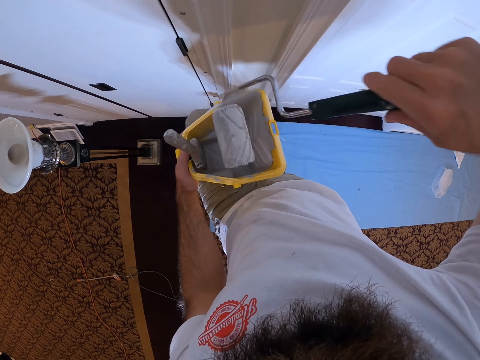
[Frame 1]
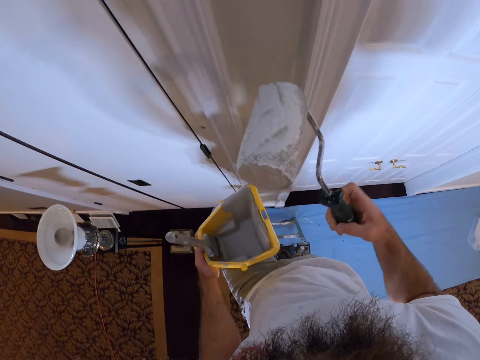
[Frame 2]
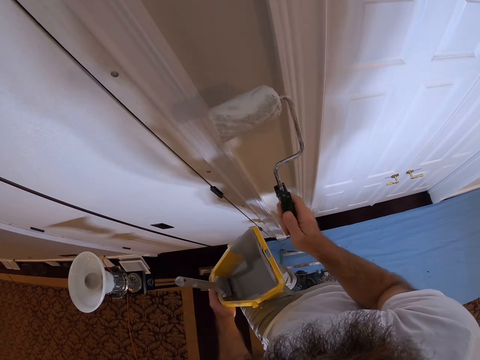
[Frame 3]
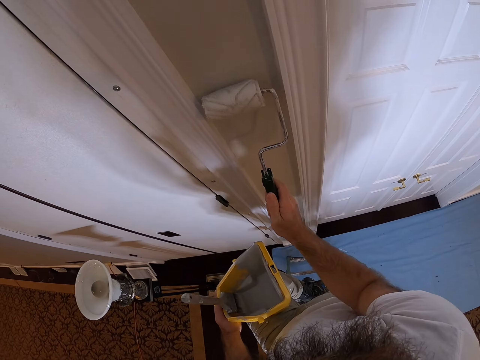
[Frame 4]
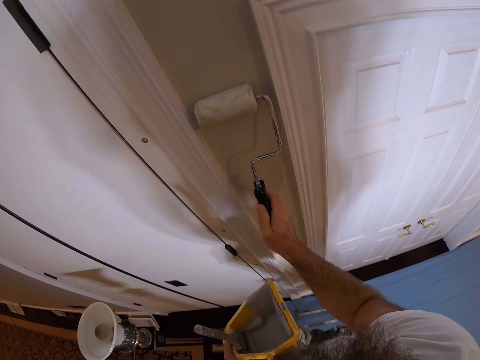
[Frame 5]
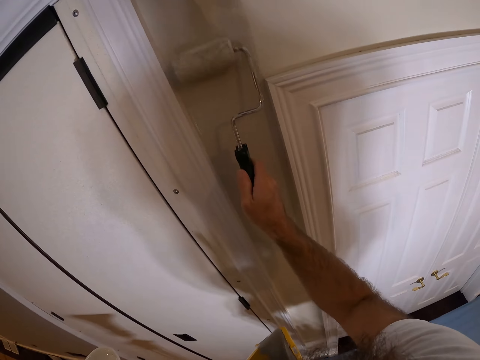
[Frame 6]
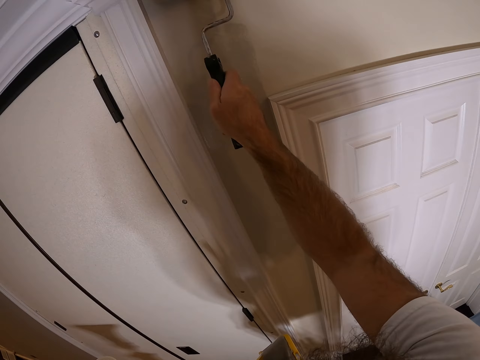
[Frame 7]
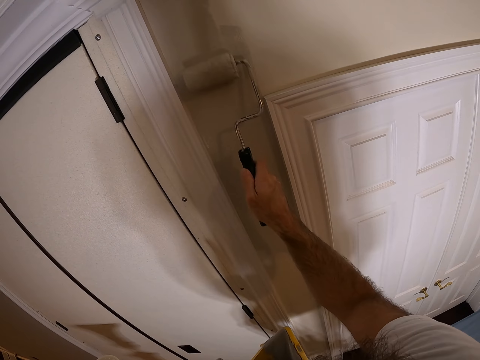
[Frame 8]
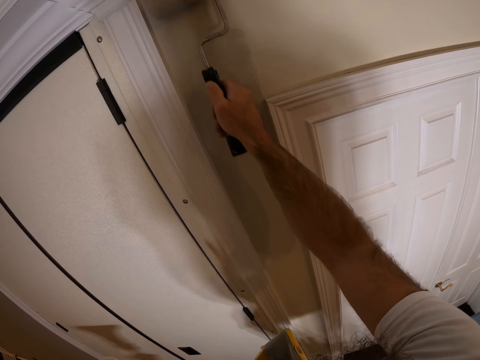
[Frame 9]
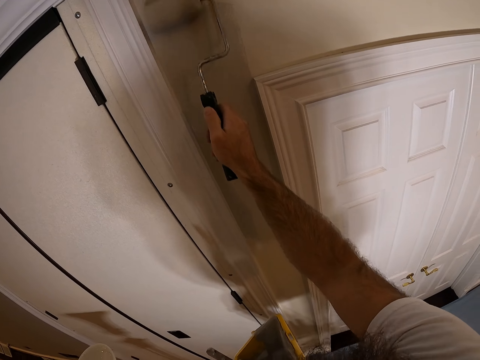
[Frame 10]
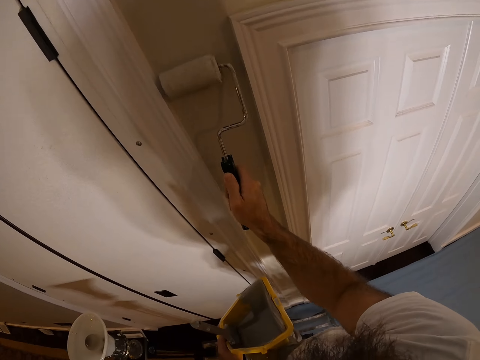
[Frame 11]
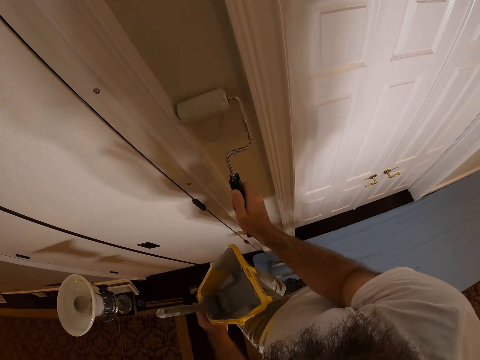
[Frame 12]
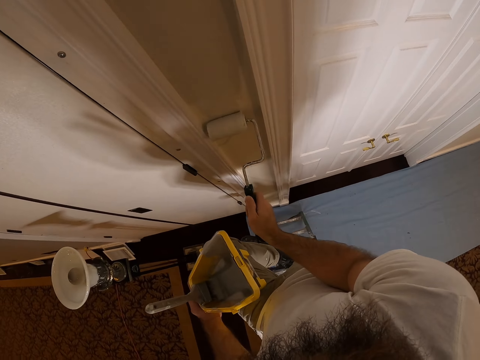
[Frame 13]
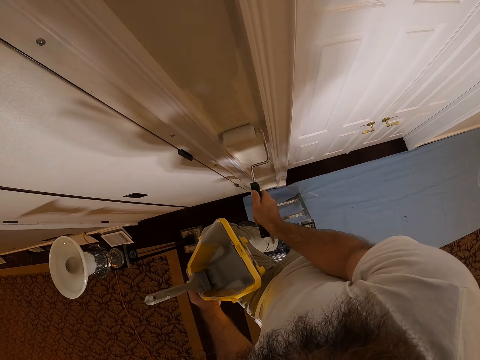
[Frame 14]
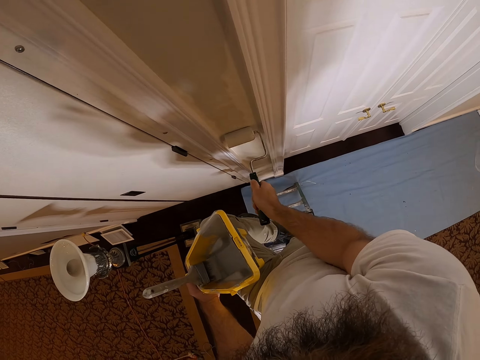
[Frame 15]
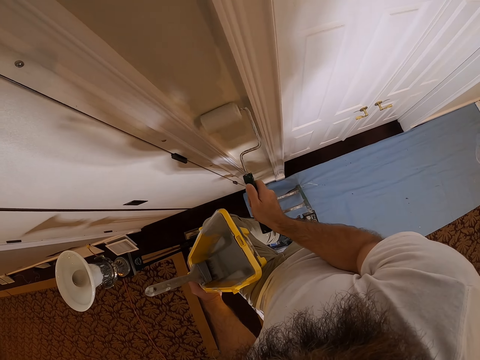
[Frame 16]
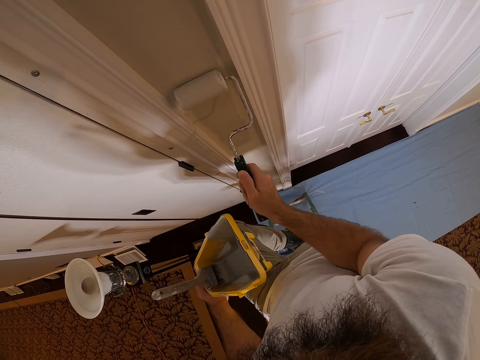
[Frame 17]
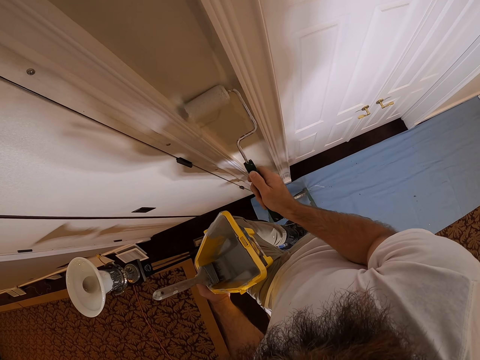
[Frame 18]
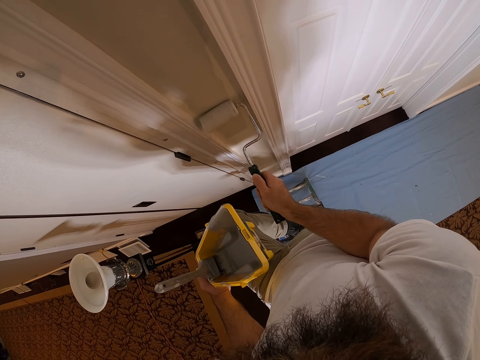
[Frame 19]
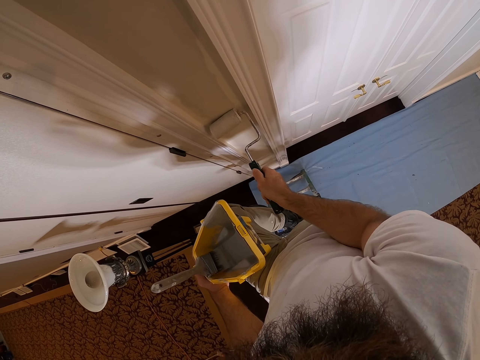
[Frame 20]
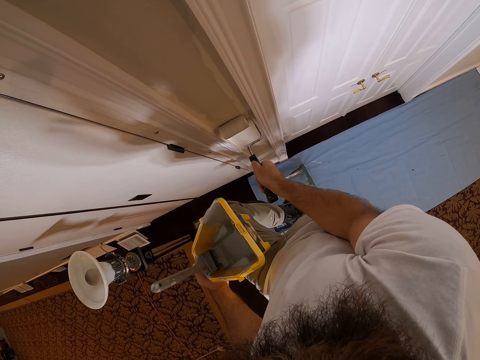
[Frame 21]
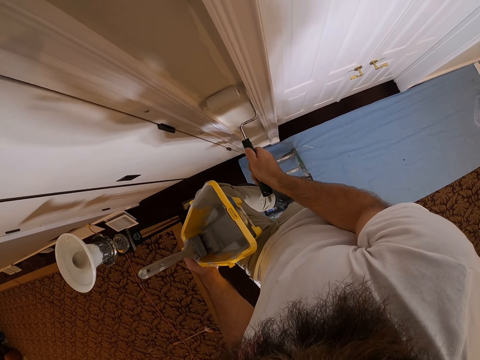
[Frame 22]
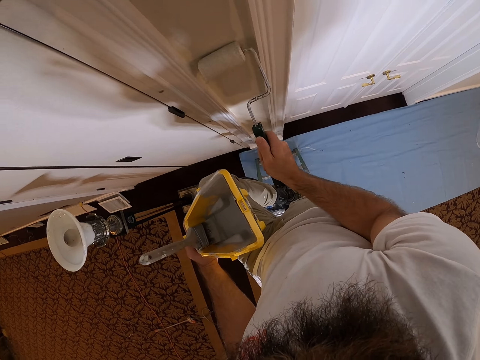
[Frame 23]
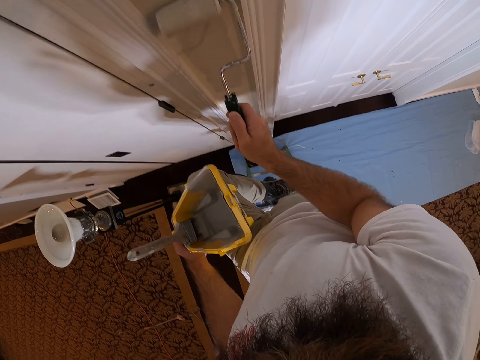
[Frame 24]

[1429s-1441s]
The camera wearer paints the wall with the paint roller in his right hand.

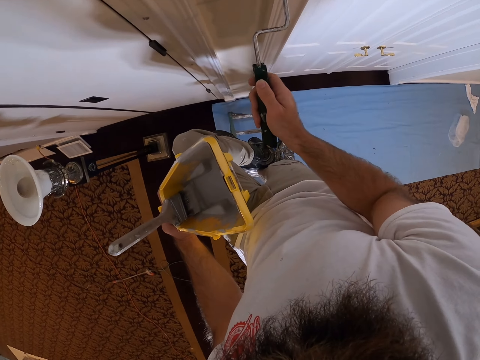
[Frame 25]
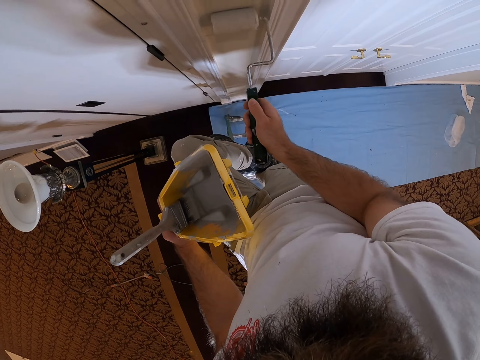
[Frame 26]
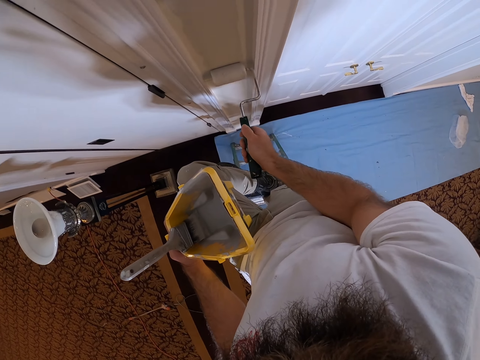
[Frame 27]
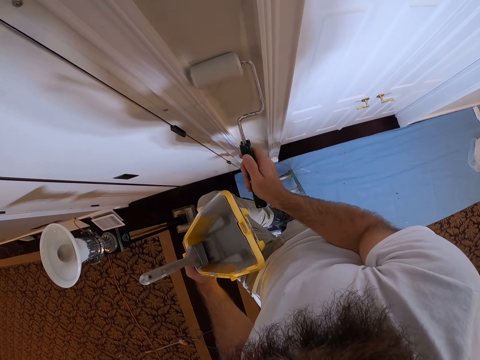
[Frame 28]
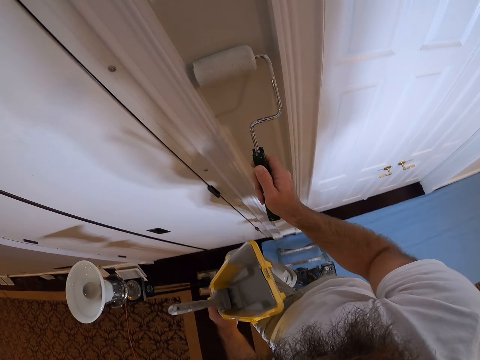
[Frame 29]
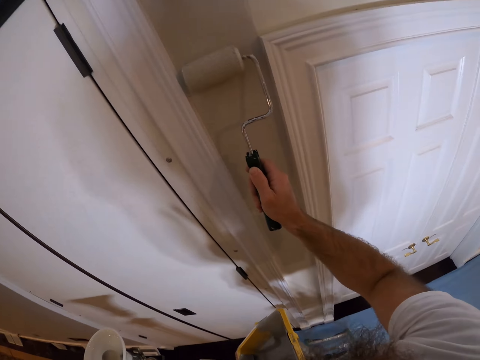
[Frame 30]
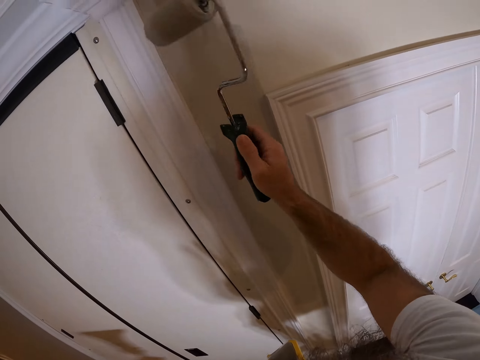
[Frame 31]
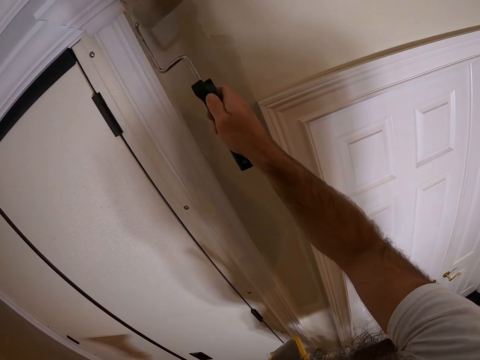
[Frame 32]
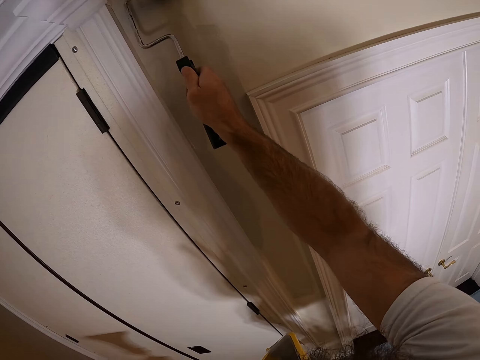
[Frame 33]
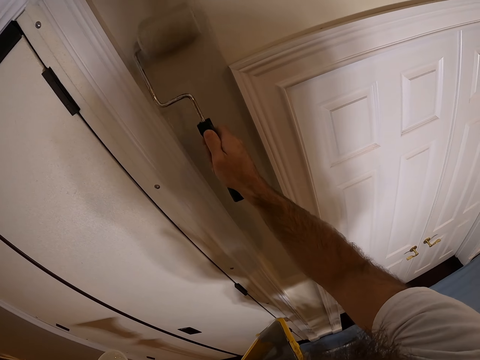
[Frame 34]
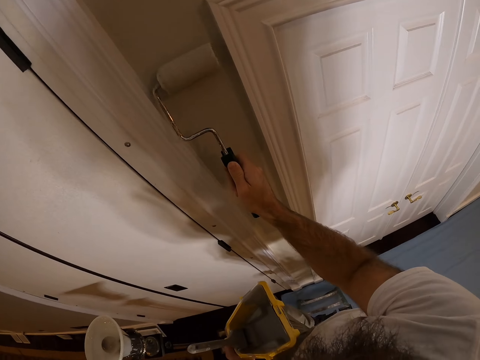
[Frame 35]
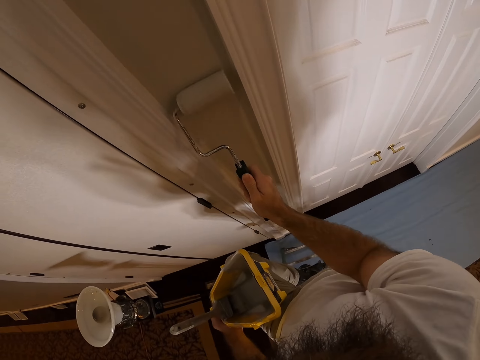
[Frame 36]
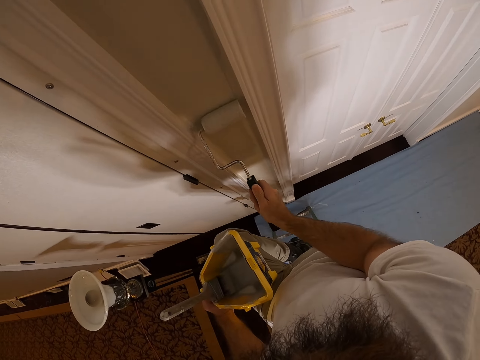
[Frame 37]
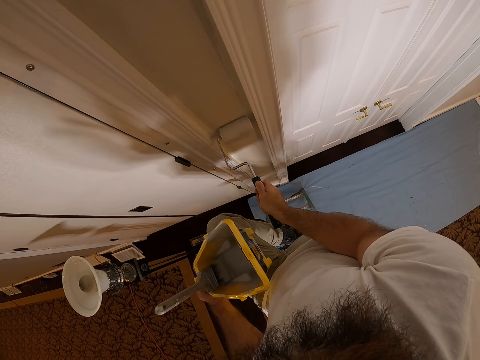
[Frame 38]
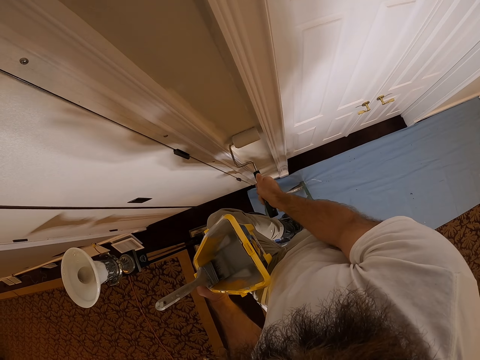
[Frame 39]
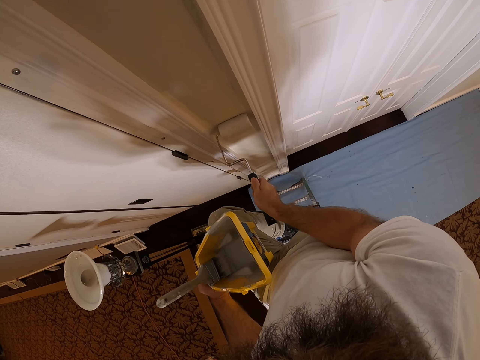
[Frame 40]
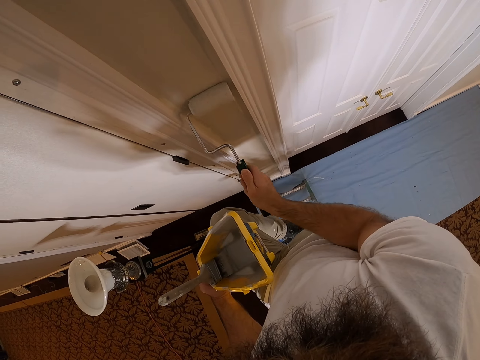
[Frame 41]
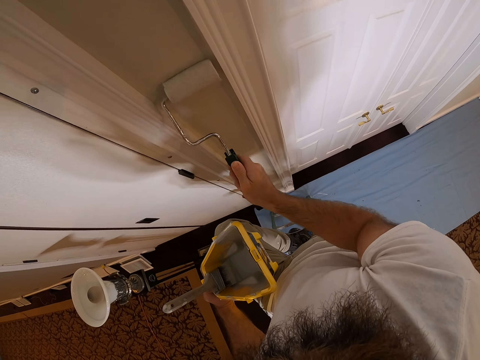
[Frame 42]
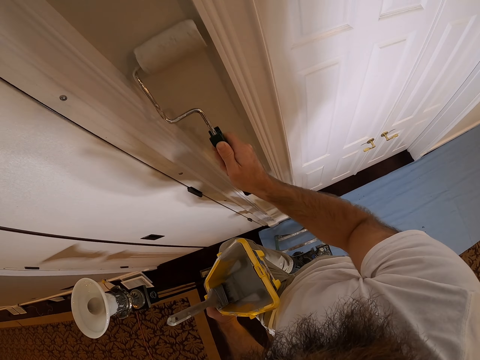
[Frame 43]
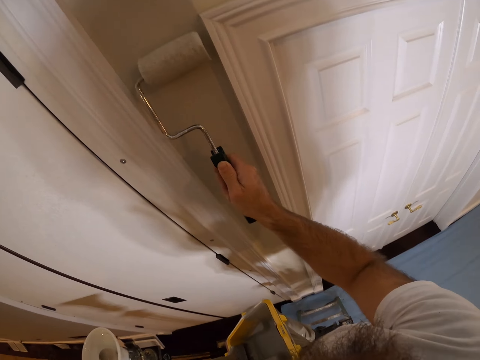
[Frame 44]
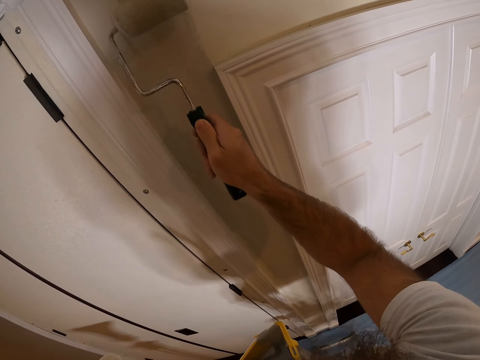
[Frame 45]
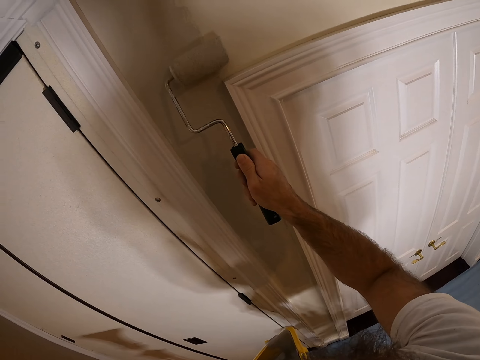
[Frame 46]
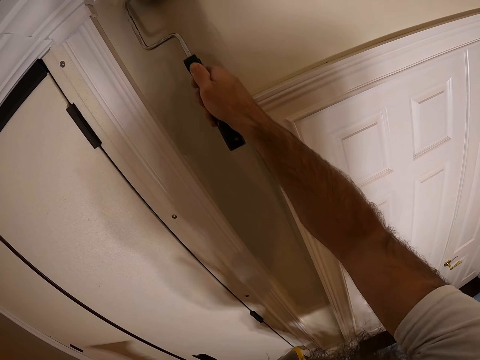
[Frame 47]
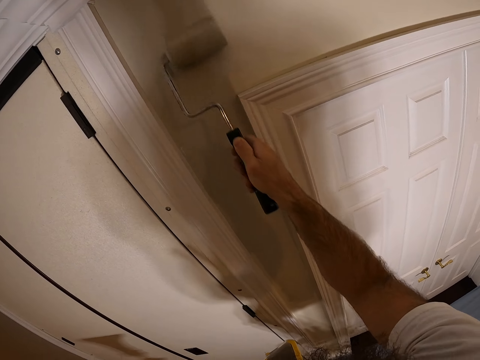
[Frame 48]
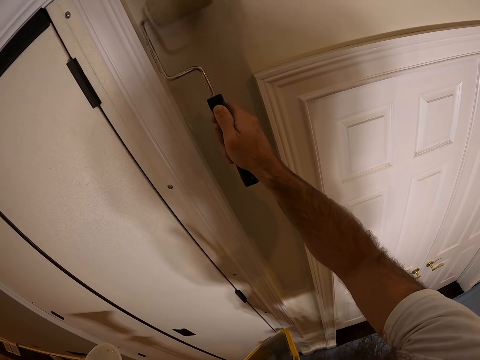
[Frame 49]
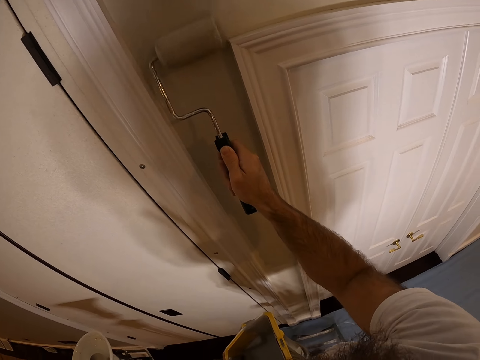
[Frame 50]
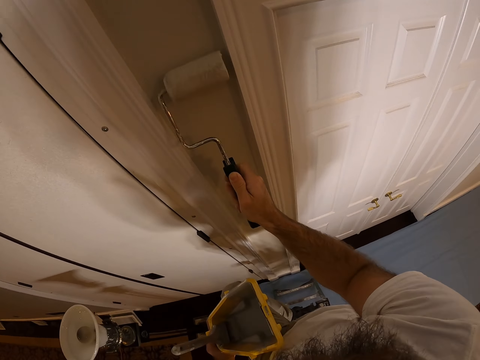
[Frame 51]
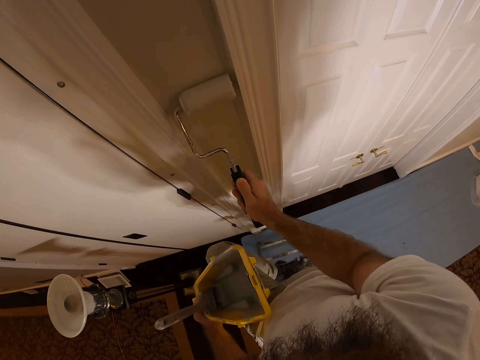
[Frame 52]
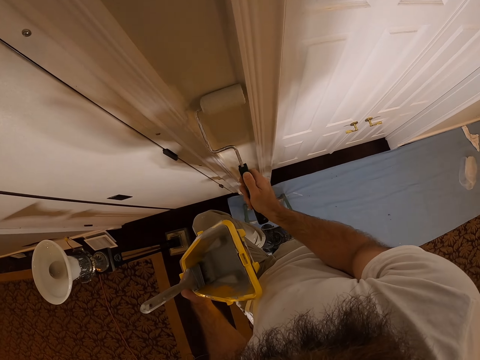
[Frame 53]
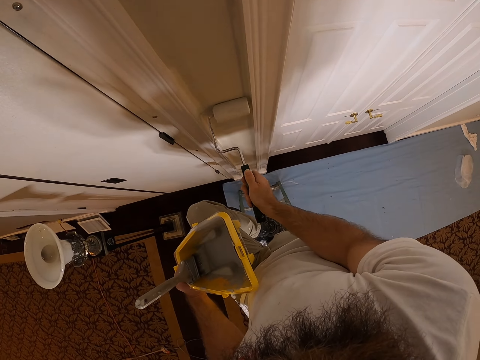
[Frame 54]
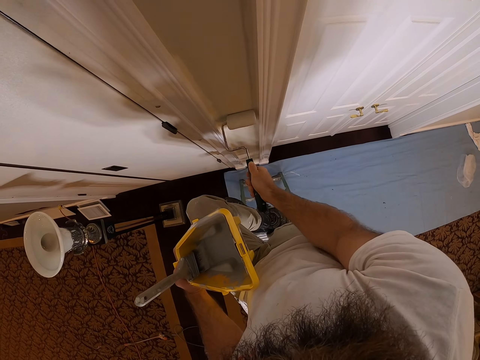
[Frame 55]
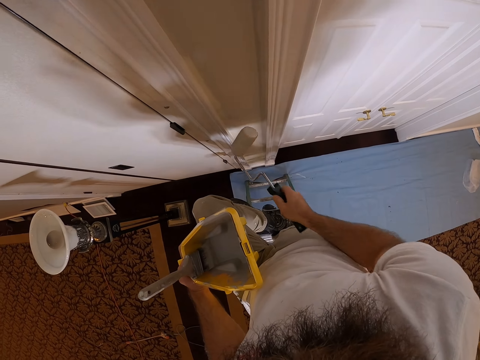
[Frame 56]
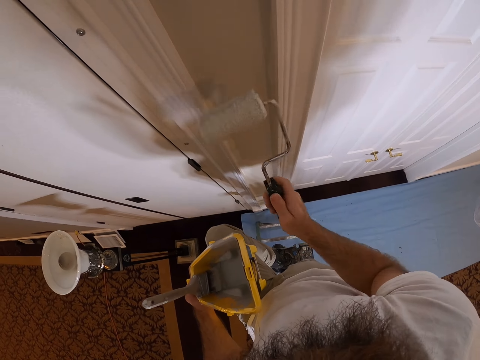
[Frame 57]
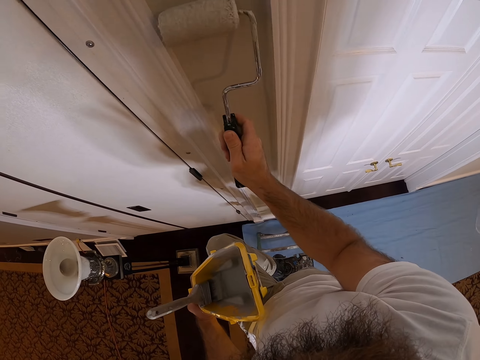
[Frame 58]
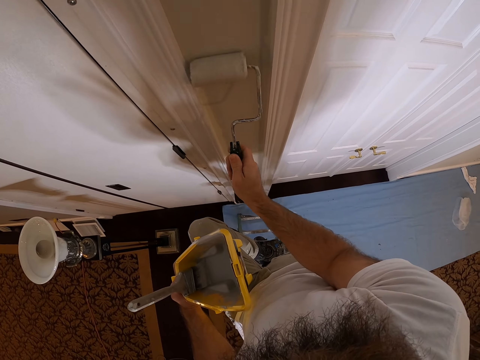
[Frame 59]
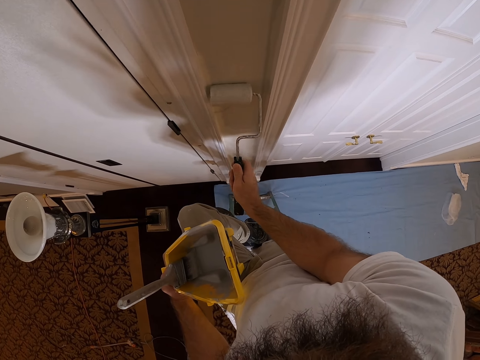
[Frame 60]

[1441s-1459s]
The camera wearer turns the paint roller in his right hand. He paints the wall with the paint roller in his right hand. He turns the paint roller in his right hand. He paints the wall with the paint roller in his right hand.
